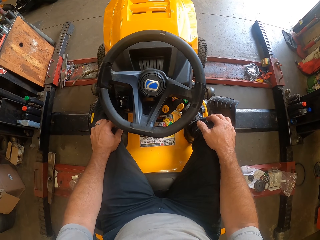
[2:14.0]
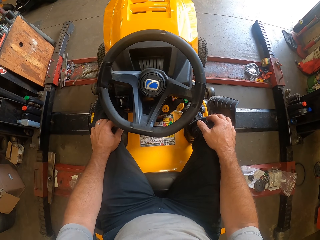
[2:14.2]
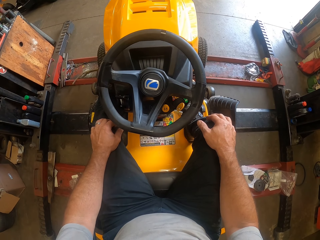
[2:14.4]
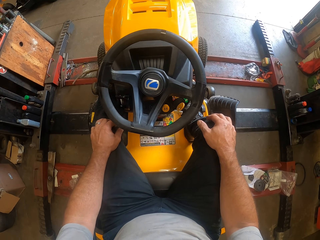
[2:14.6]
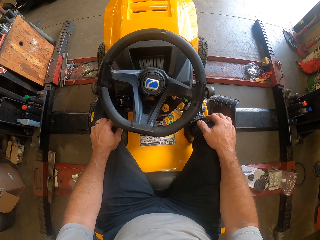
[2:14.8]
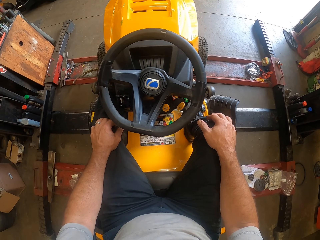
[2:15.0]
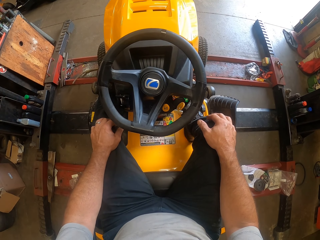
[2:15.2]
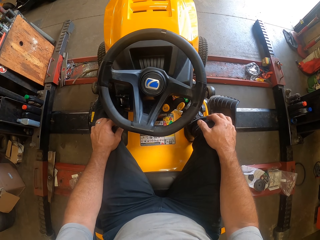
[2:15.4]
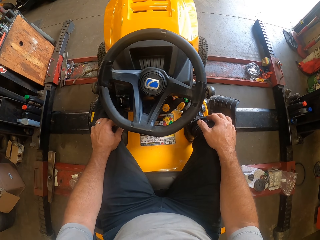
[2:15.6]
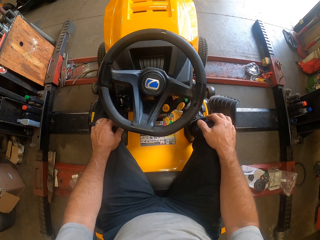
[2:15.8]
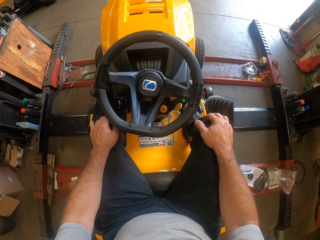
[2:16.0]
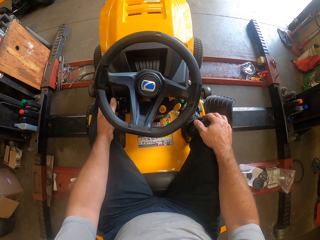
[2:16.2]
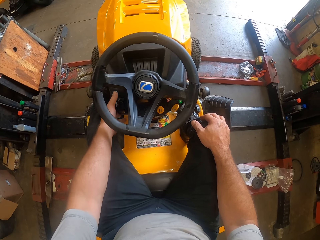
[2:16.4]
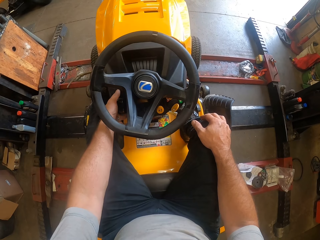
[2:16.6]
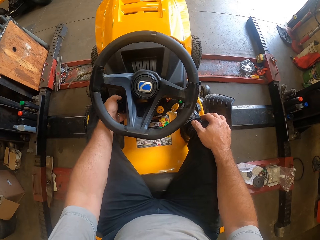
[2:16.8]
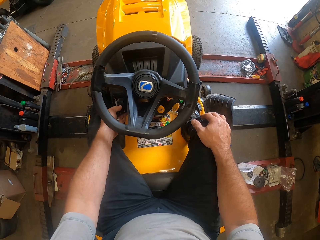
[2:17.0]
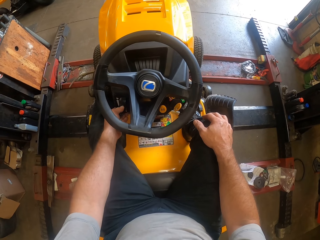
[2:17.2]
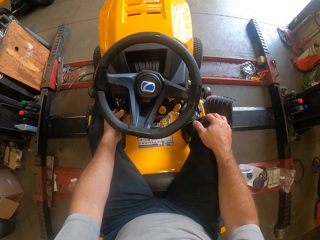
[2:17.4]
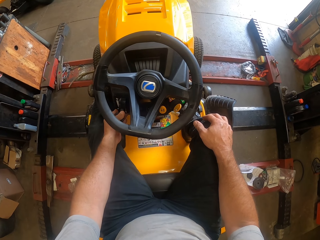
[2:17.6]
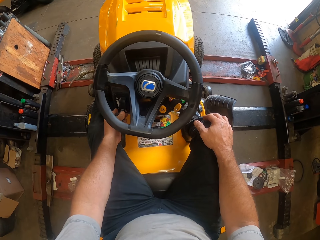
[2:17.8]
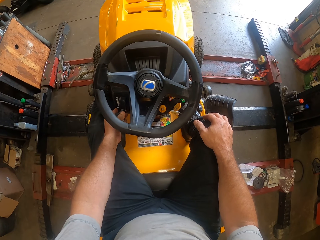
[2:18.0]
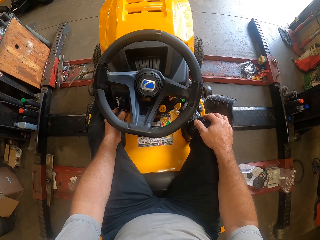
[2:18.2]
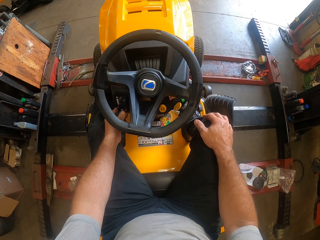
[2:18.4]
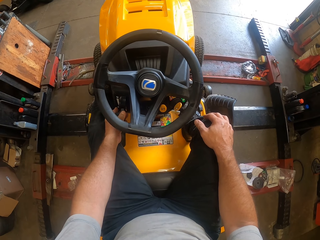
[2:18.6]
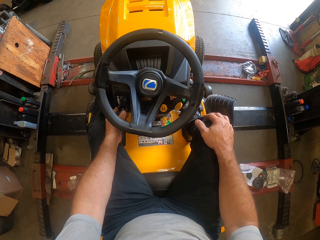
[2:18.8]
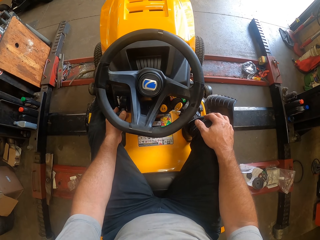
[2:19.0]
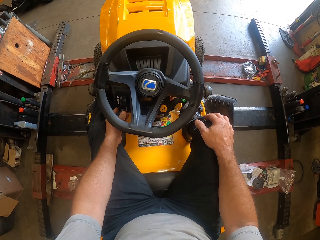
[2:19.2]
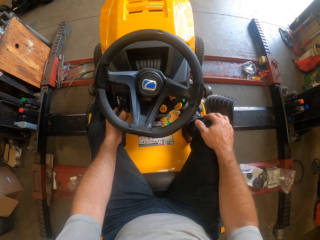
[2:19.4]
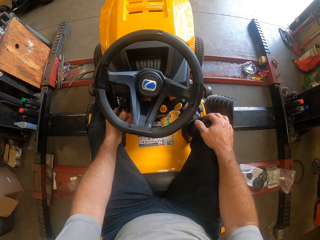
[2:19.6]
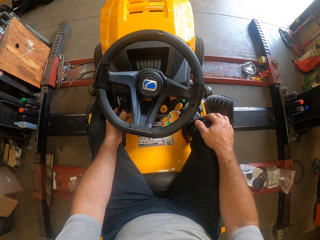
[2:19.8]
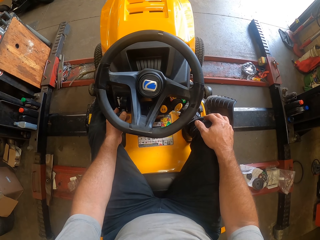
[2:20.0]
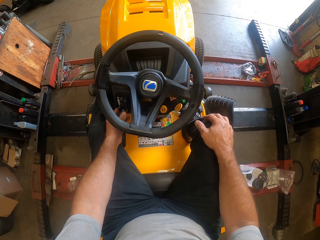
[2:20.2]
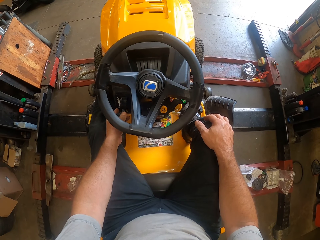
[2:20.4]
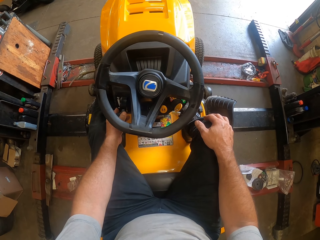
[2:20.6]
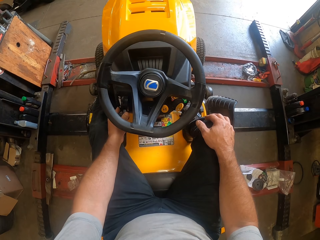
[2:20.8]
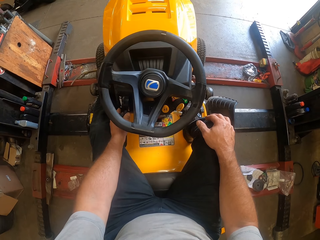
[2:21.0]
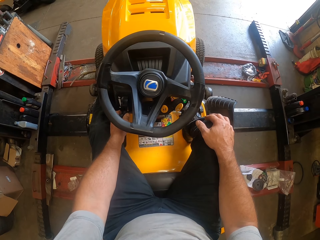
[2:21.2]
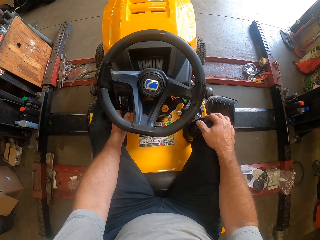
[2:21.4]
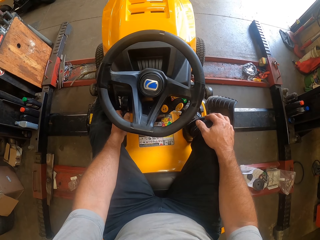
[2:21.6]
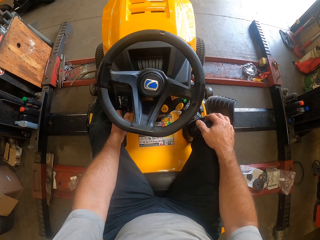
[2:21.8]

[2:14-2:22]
The camera wearer operates the other lawn mower with his left hand. He touches a lawn flite gear lever.

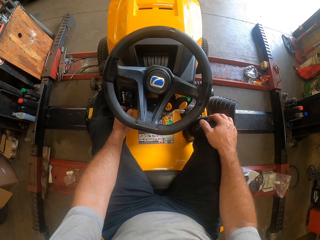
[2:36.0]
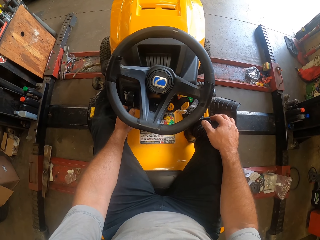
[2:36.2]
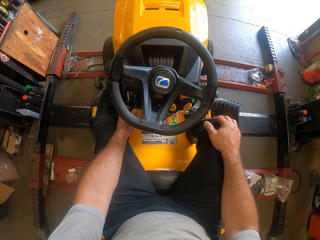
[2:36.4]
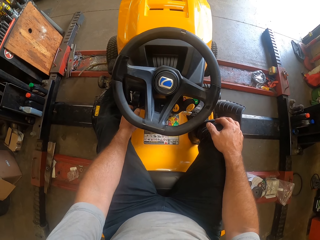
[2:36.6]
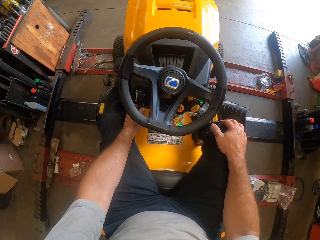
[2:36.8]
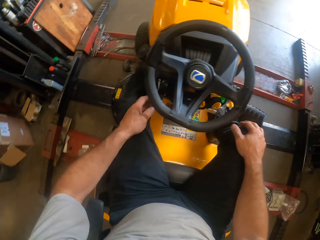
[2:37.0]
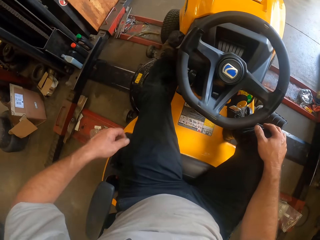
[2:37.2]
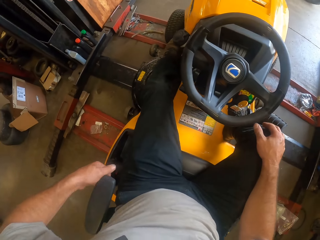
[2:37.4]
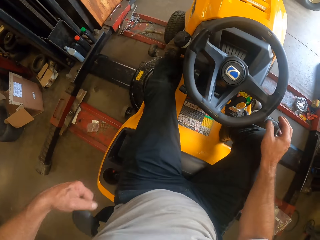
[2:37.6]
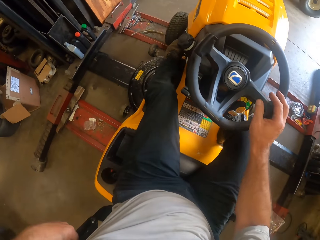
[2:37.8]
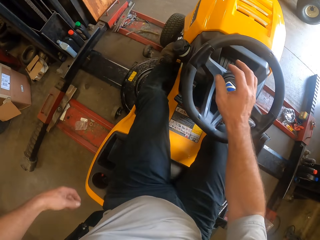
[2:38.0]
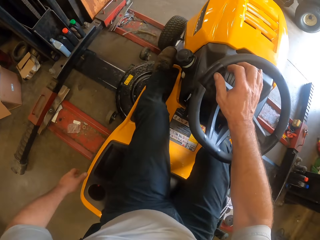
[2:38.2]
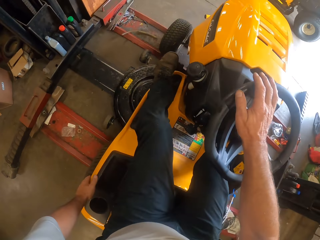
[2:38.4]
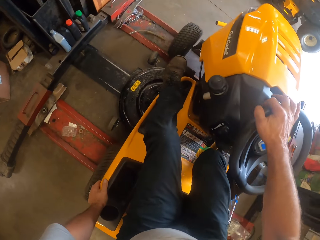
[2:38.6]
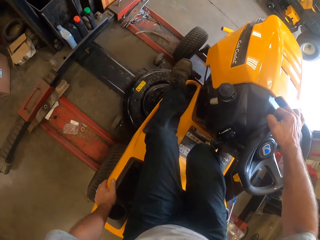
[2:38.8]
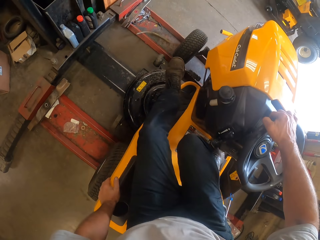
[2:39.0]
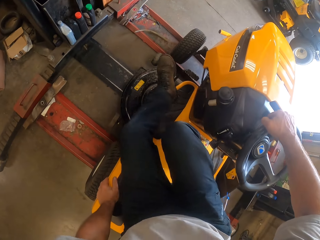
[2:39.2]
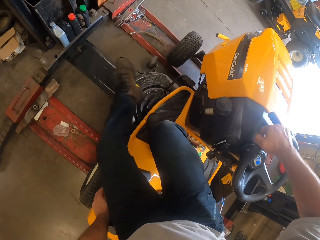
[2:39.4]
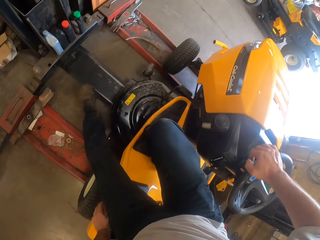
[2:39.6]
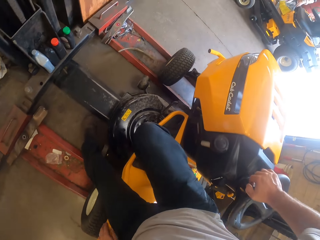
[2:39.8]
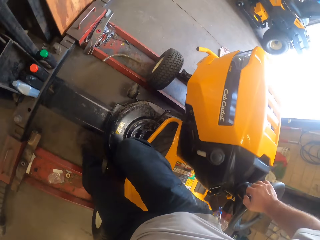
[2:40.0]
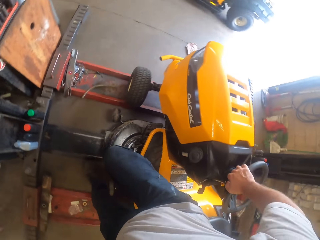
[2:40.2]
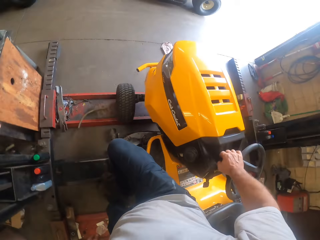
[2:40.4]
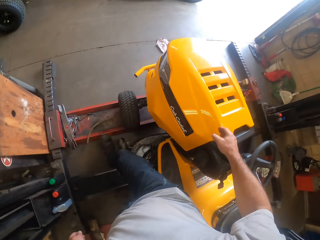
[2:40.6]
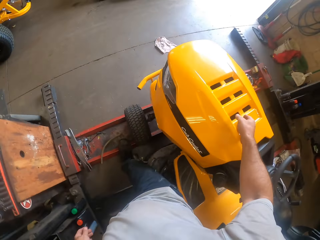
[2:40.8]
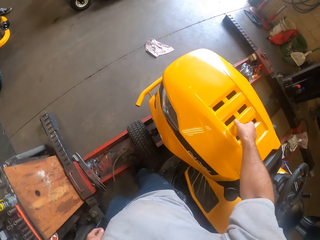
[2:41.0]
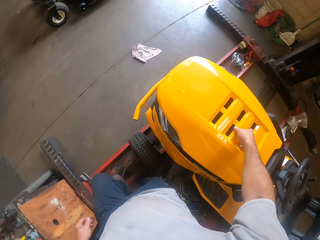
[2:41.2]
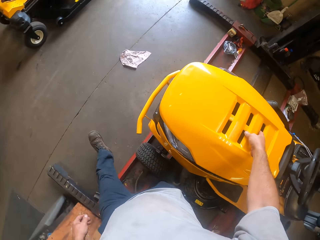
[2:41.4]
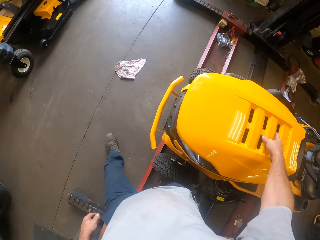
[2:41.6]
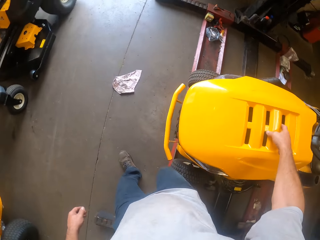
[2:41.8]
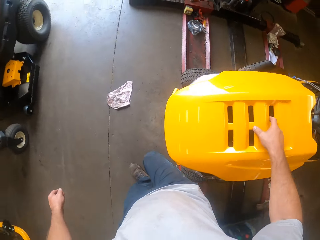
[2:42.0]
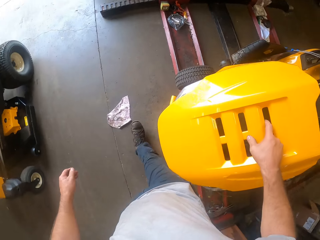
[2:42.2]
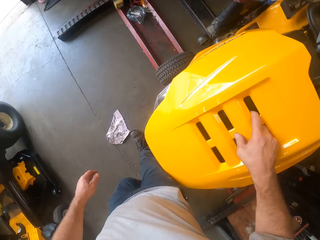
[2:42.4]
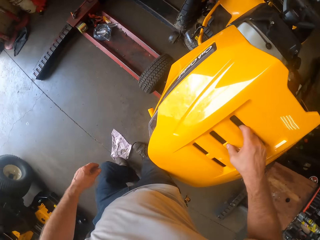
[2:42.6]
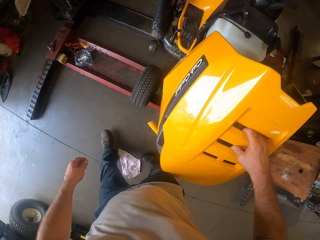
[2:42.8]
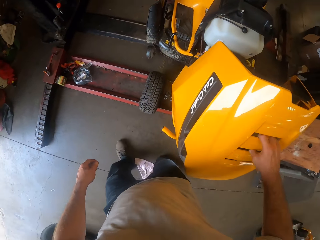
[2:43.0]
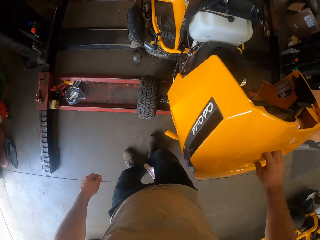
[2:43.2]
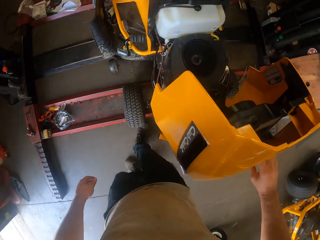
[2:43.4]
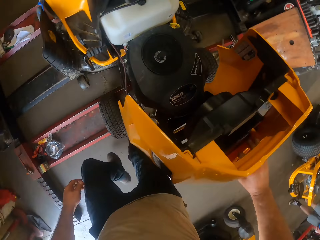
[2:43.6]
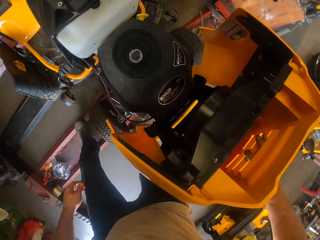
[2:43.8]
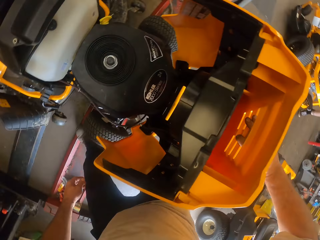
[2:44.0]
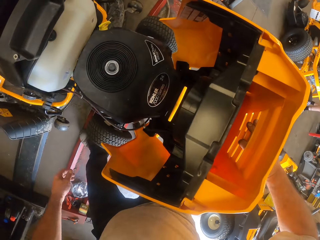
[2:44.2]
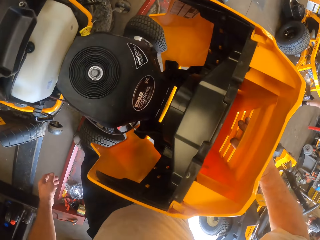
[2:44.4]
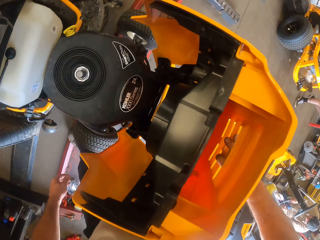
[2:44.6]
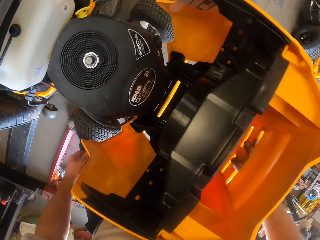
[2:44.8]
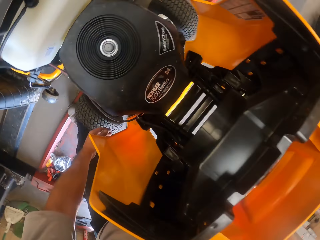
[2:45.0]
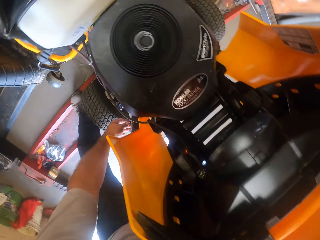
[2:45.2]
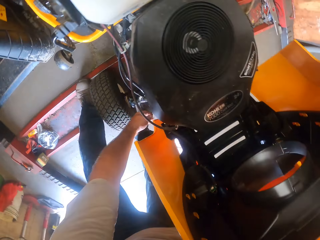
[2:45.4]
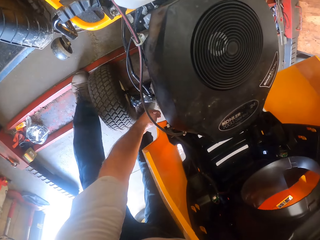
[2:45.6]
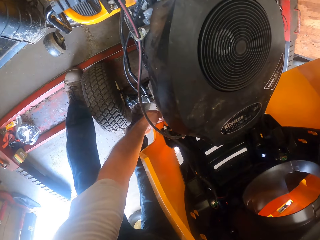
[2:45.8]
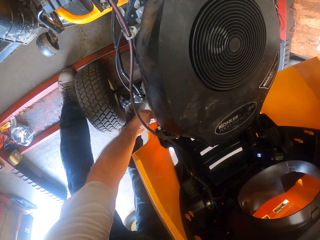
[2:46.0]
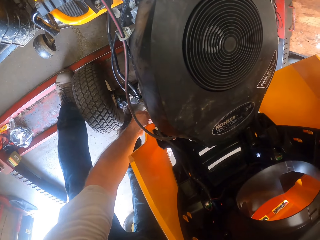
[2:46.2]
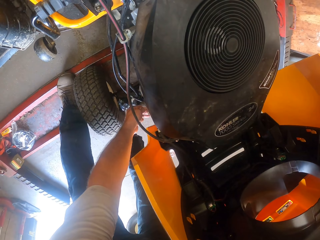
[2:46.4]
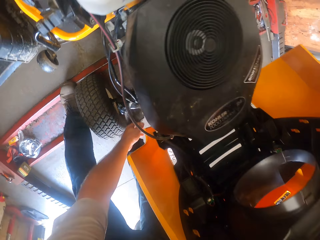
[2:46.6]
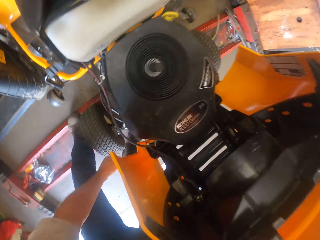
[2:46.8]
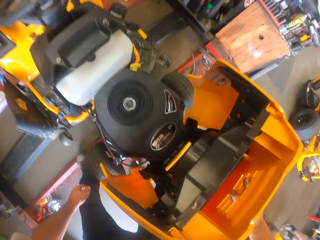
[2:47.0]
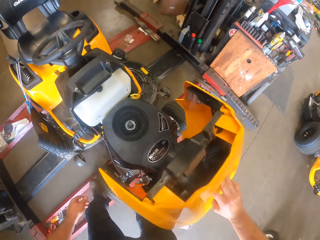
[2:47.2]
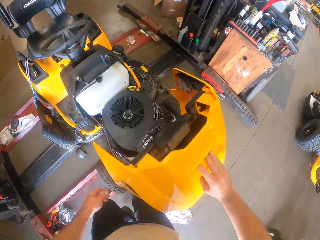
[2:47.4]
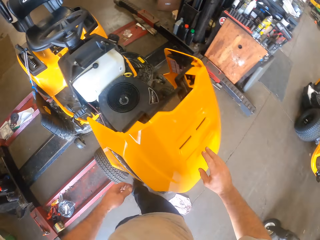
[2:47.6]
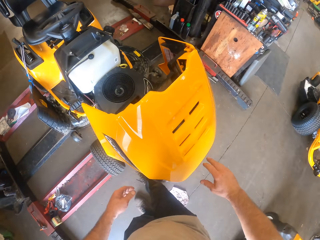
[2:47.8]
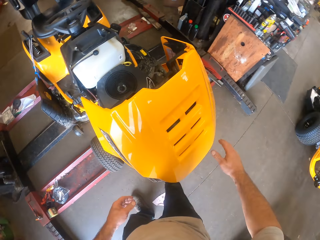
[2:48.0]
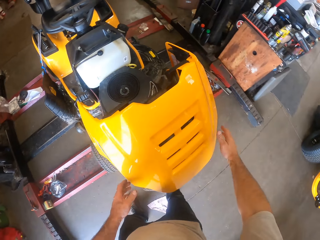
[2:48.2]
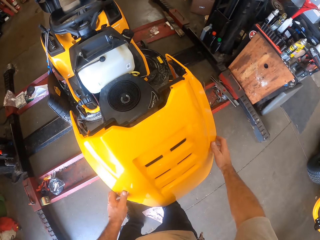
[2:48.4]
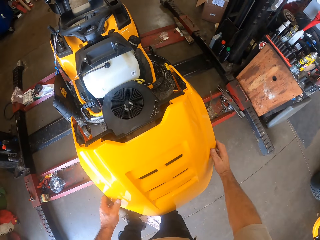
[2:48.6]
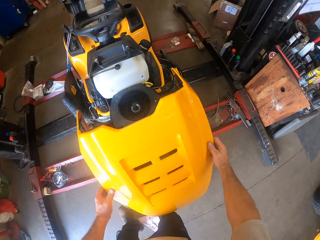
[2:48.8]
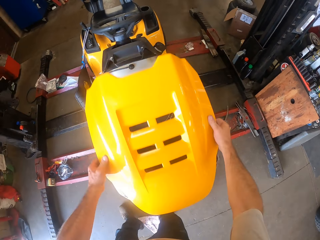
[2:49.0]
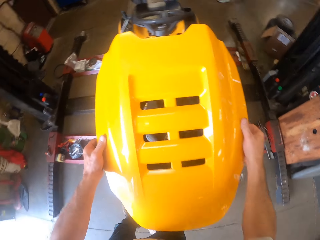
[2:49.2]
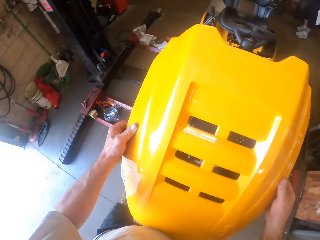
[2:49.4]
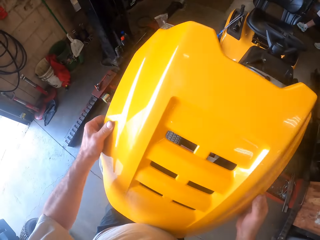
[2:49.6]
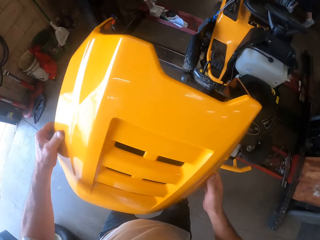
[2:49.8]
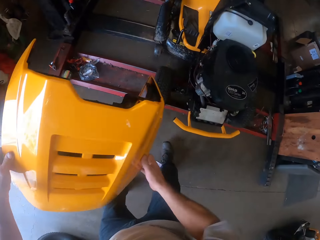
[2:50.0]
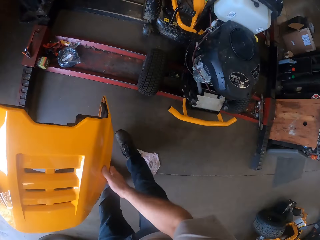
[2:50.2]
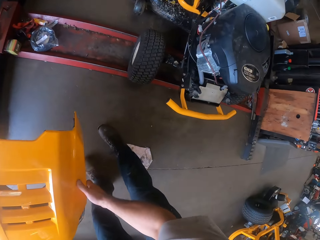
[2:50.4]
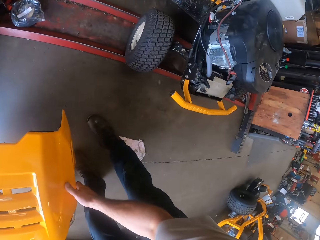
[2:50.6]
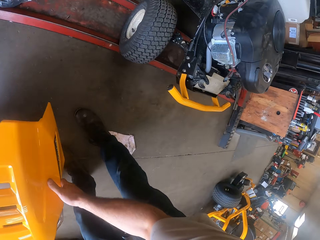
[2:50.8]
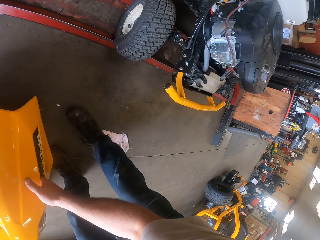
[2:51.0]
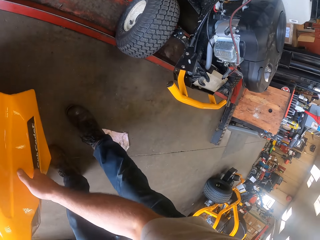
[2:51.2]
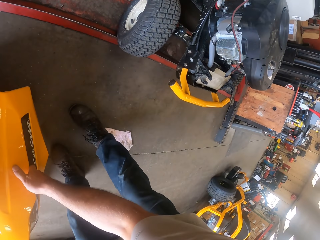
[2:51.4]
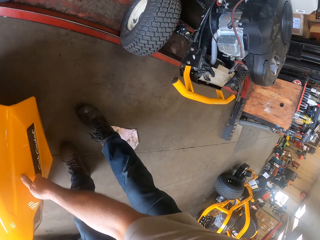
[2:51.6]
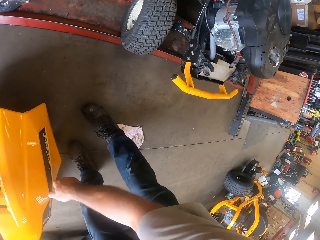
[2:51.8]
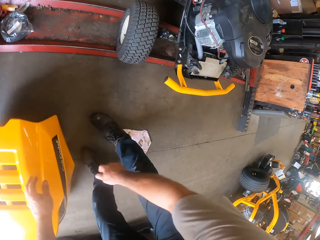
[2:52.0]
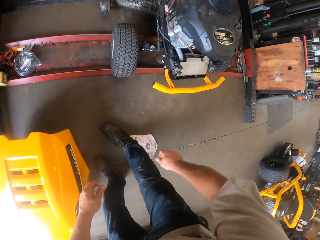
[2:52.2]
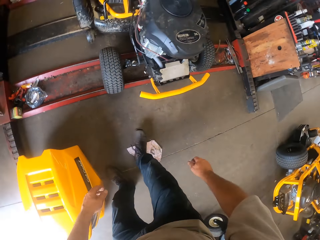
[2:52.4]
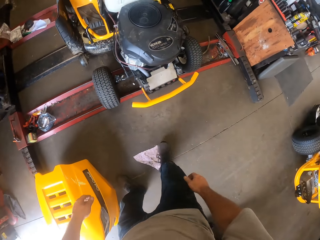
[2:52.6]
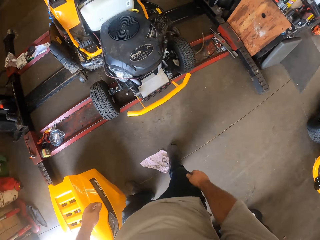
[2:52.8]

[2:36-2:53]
The camera wearer lifts an arm rest of the other lawn mower with his left hand. He comes down from the other lawn mower, touches the steering, walks beside the lawn flite, and opens a hood of the other lawn mower with his right hand. He unhooks the hood from the lawn mower with his left hand, removes the hood from the lawn mower with his hands, and drops the hood on the floor.
